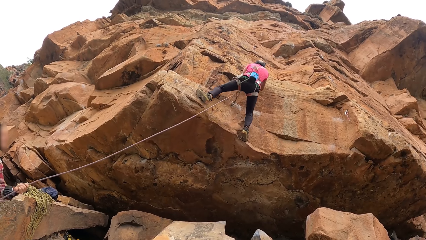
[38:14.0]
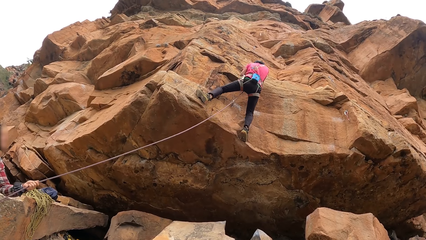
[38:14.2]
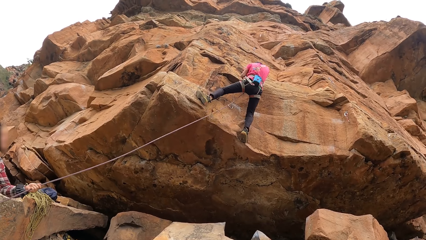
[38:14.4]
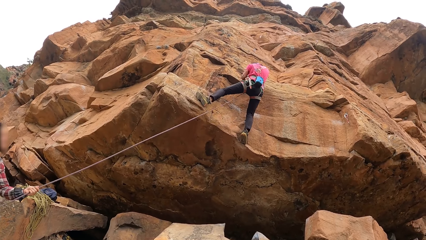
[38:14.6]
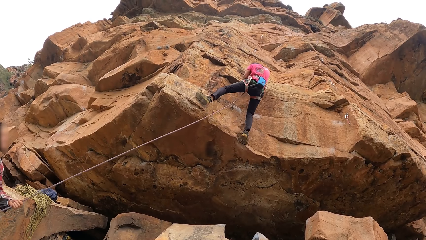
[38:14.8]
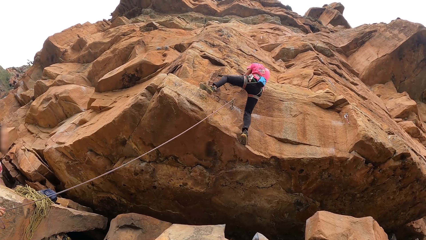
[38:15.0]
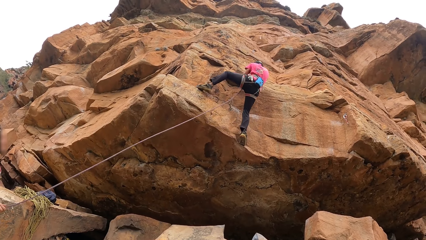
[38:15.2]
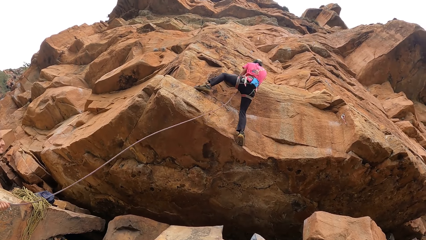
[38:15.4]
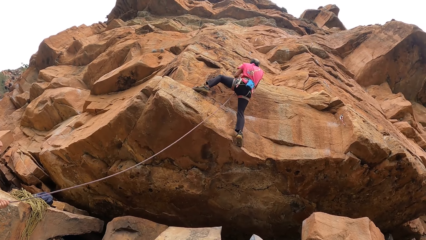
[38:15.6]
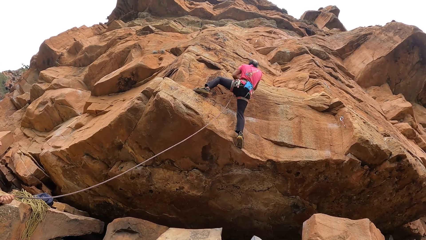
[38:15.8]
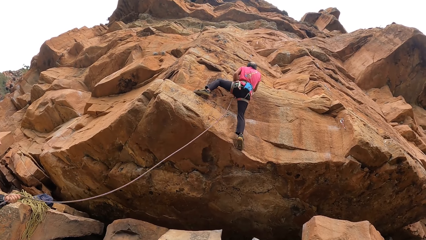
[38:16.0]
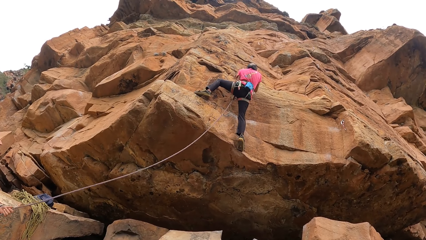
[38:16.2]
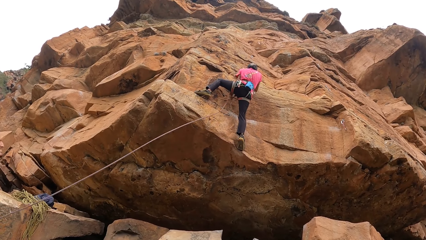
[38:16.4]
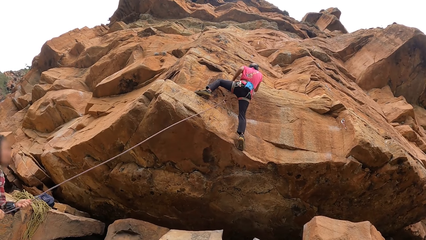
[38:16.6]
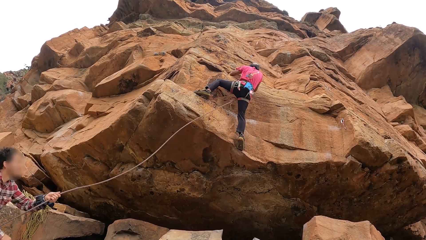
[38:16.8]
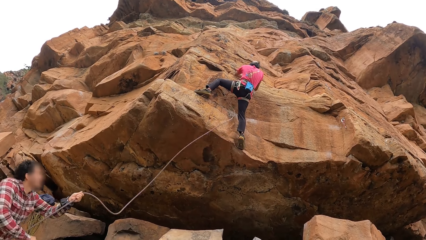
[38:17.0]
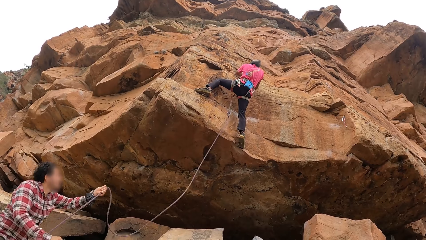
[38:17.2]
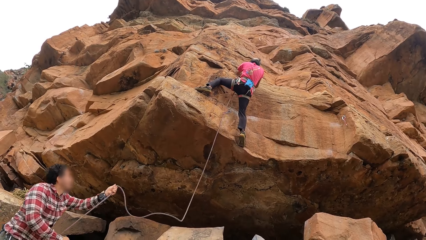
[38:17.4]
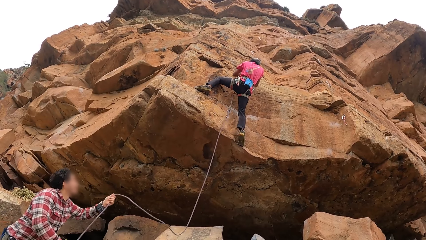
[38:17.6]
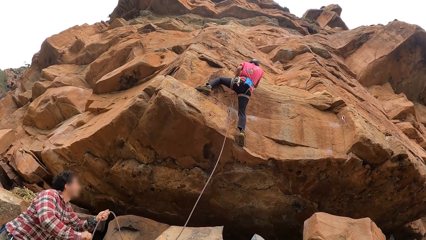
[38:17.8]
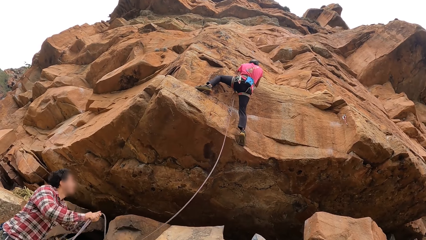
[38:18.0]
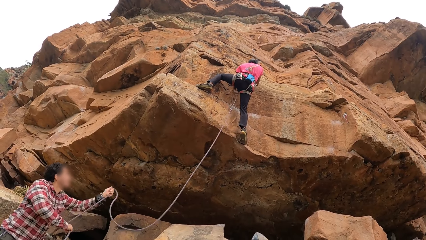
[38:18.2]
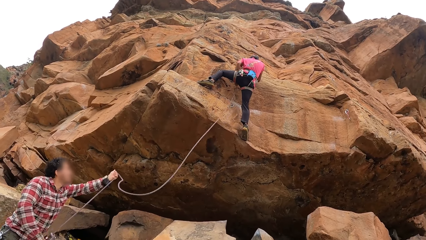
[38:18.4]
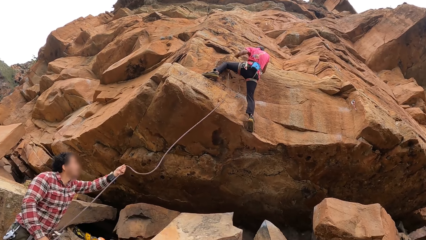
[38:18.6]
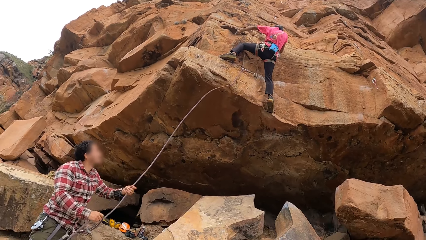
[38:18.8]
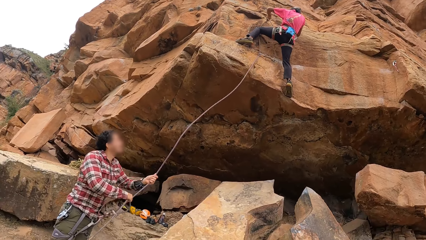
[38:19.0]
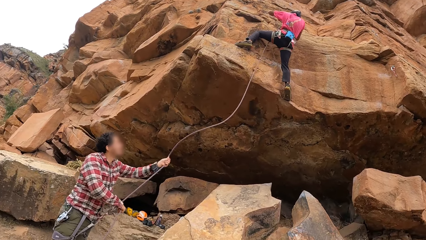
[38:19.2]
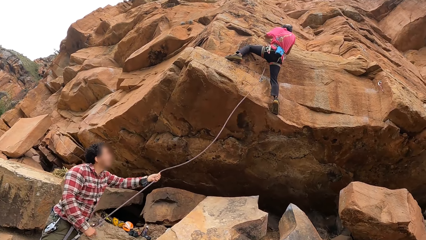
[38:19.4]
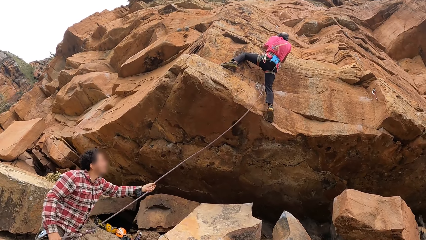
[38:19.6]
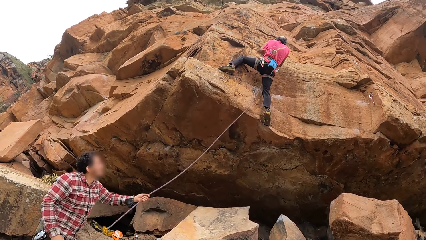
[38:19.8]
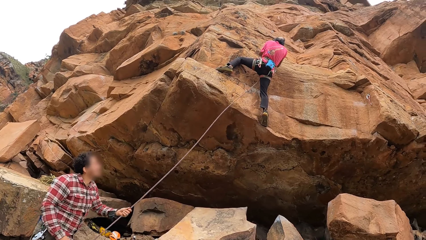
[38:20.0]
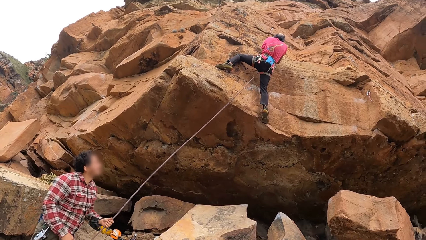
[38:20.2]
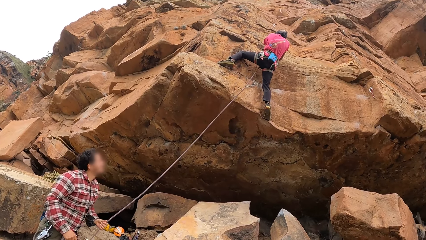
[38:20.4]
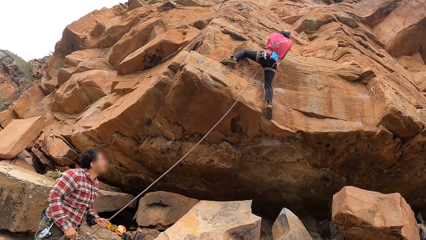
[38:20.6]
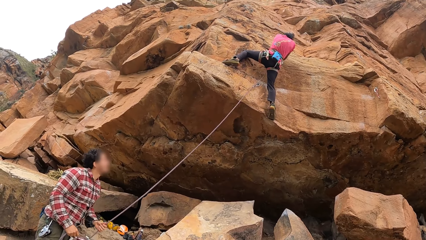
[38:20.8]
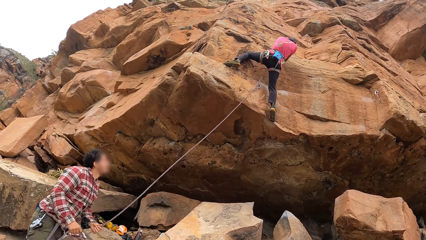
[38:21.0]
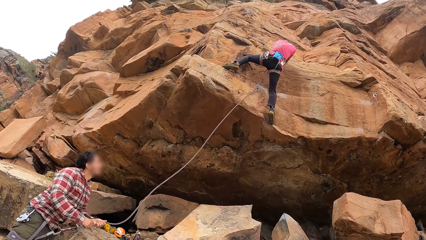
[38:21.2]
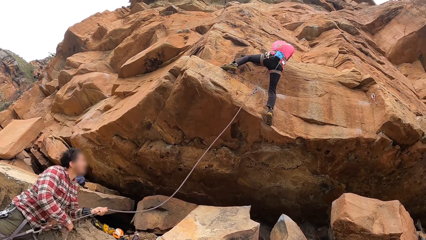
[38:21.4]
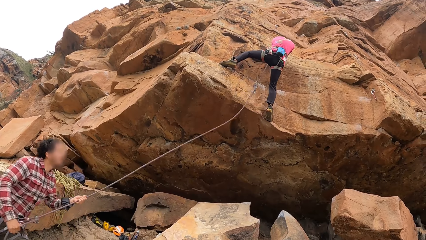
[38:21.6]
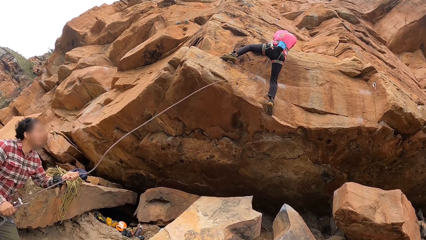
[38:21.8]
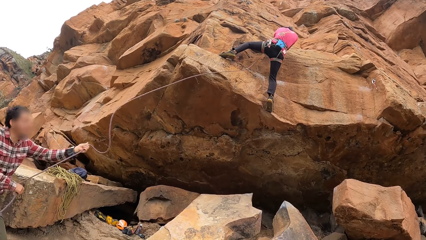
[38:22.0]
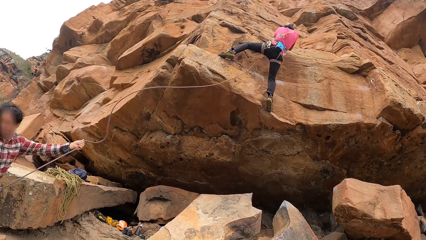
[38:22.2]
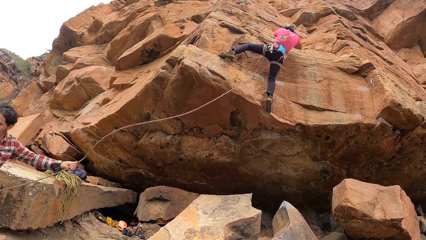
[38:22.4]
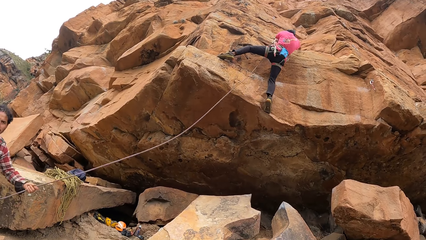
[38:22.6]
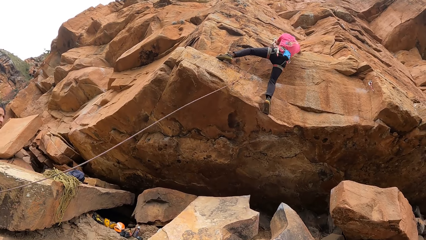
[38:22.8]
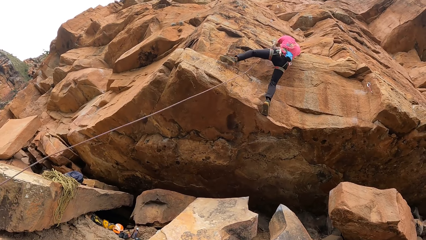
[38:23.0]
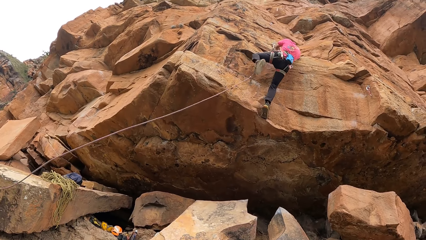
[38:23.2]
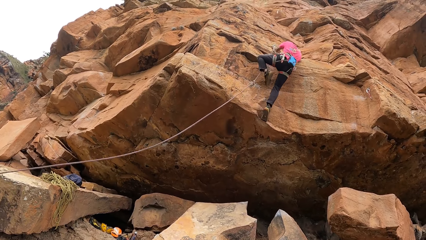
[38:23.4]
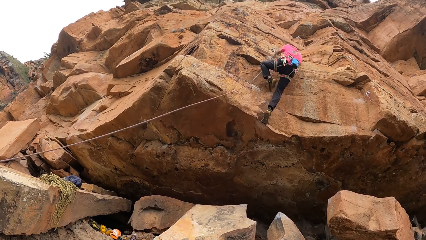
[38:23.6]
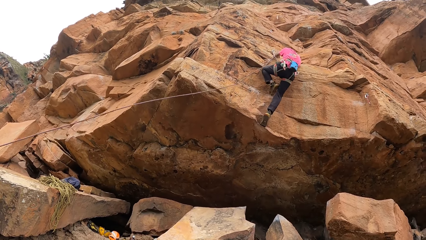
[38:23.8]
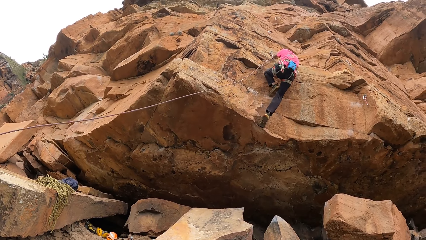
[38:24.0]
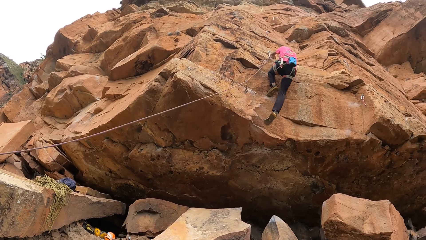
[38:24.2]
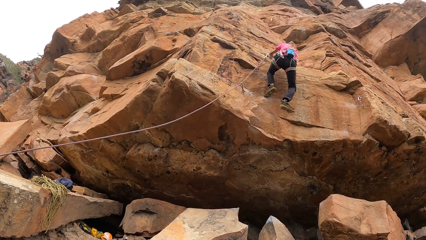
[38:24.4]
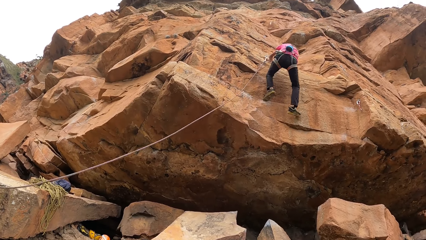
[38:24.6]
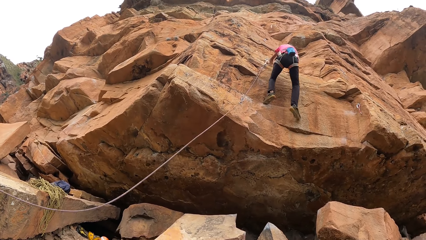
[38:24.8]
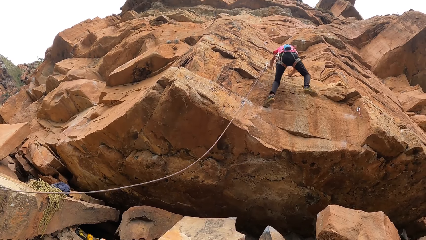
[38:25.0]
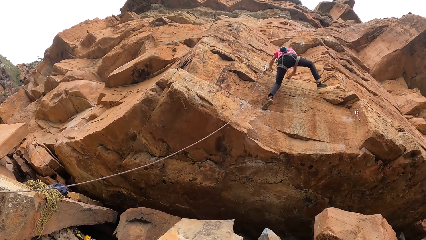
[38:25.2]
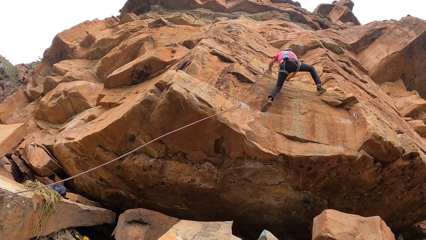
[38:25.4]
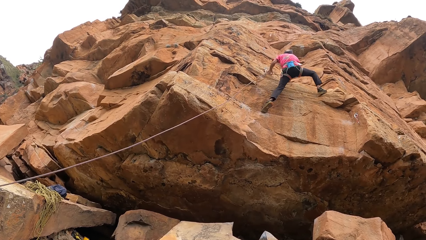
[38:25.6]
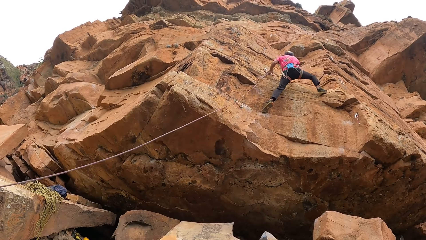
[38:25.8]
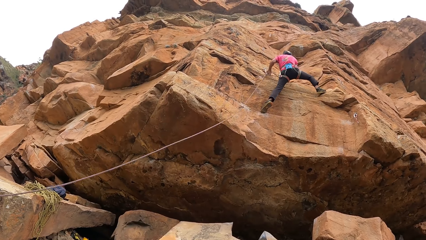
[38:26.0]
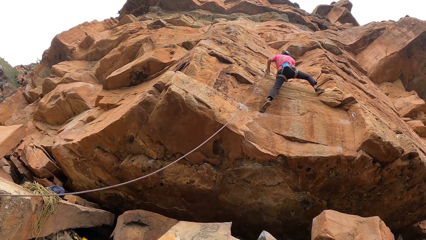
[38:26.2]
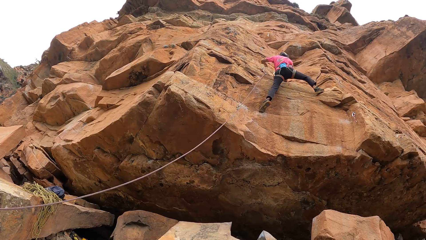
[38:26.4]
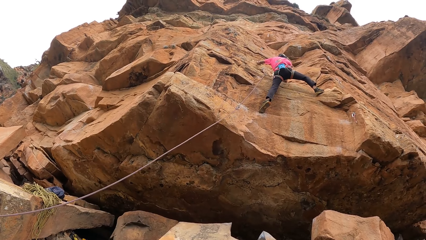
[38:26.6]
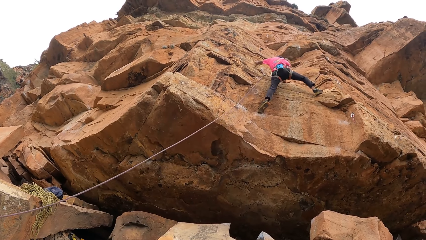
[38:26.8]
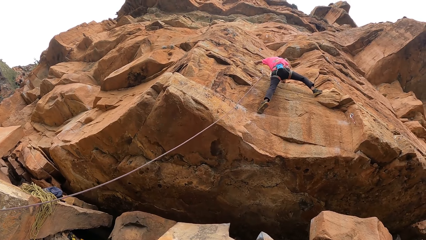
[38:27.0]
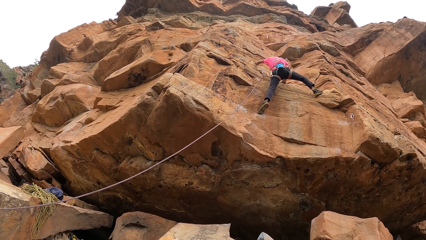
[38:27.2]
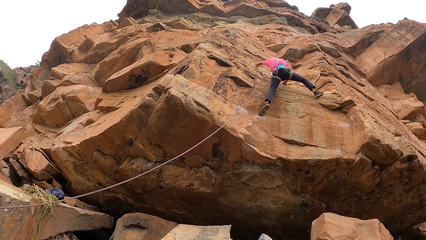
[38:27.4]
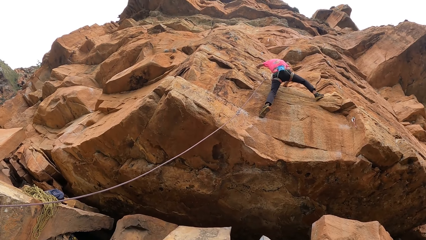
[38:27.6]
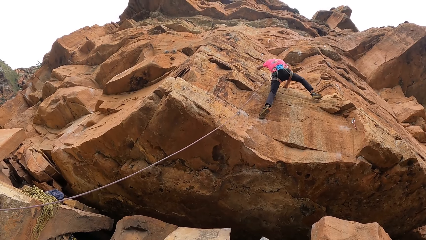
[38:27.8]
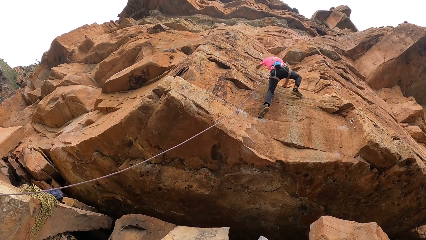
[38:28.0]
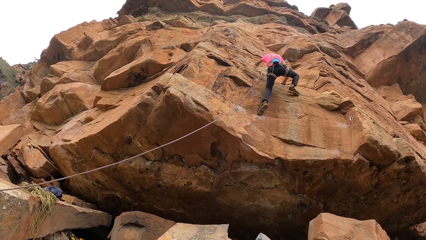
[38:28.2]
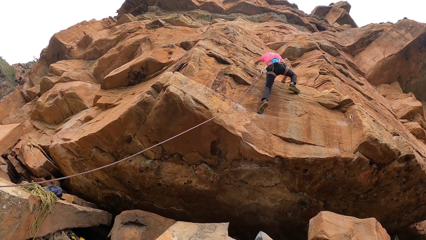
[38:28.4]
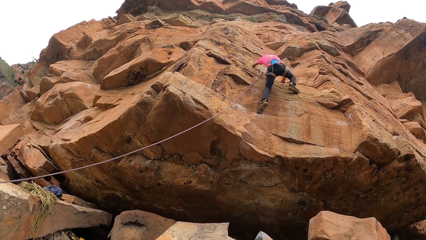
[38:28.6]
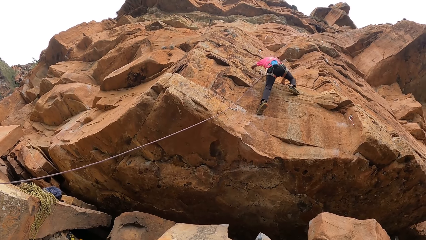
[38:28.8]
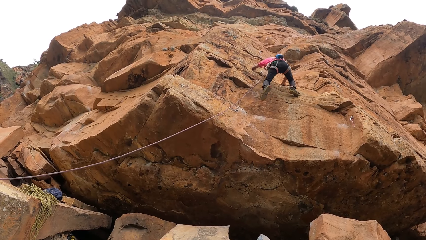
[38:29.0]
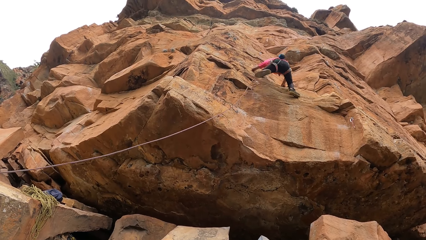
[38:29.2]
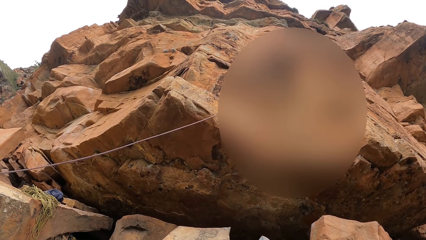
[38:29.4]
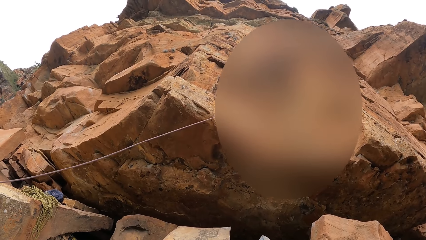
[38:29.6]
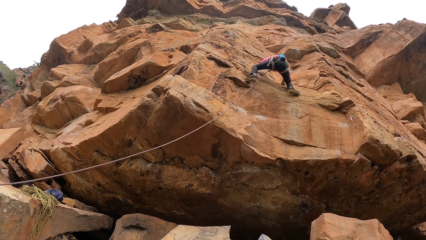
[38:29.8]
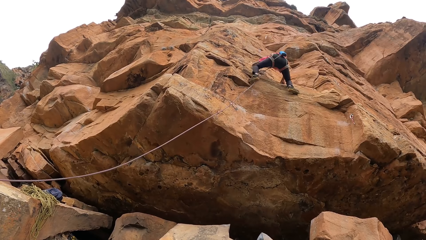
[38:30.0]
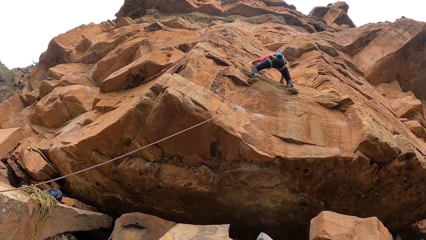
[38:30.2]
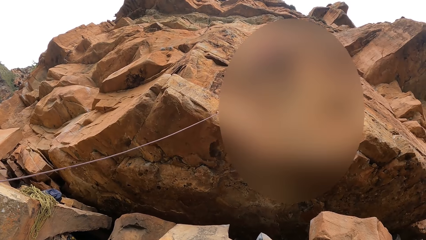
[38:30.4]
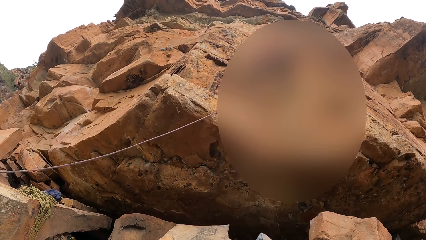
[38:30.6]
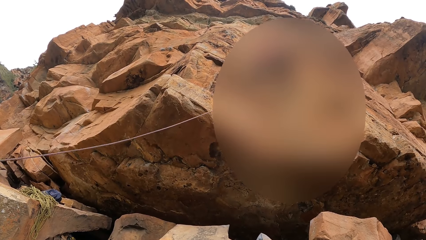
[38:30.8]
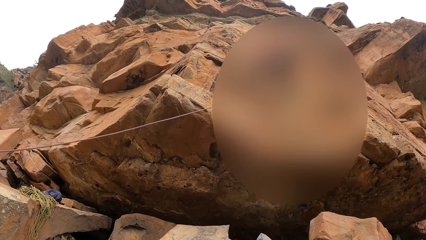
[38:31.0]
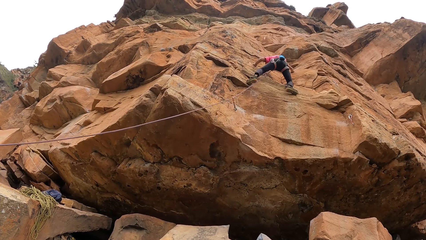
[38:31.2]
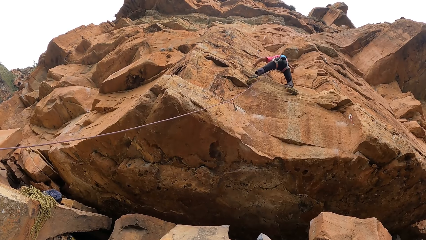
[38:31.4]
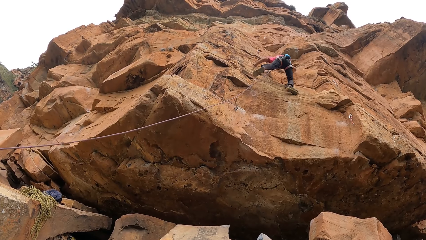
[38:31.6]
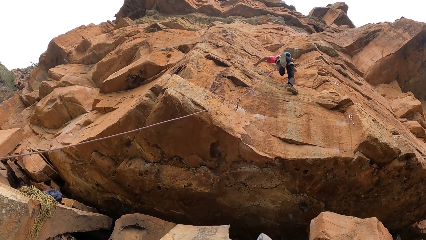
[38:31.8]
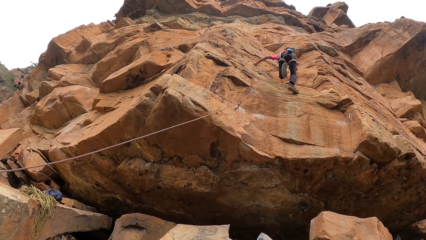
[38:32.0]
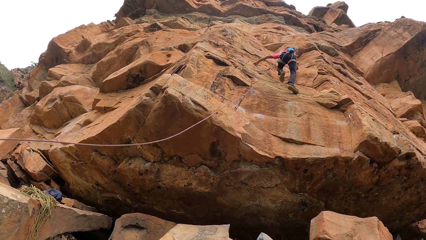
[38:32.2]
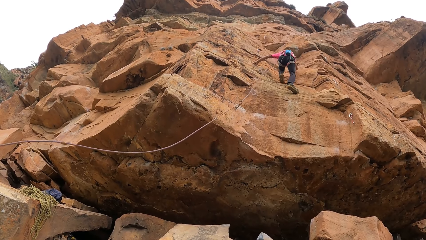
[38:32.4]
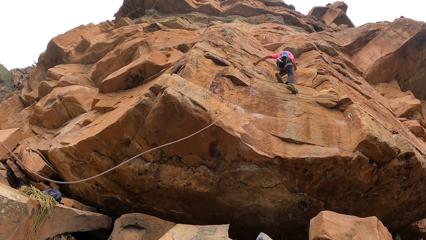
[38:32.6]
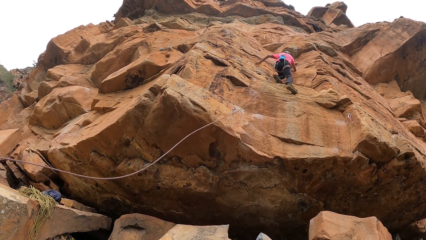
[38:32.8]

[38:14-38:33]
A man pulls the rope. Another man adjusts the rope. The first man pulls the rope again. The first man climbs the rock.
